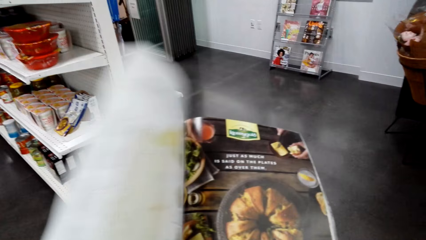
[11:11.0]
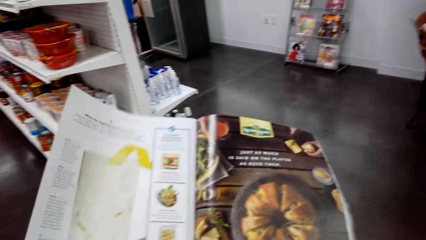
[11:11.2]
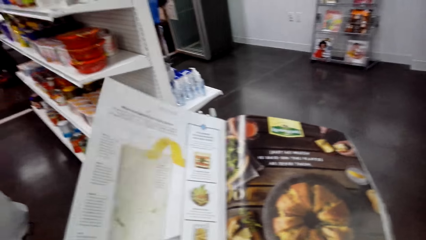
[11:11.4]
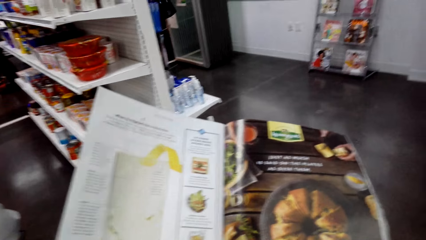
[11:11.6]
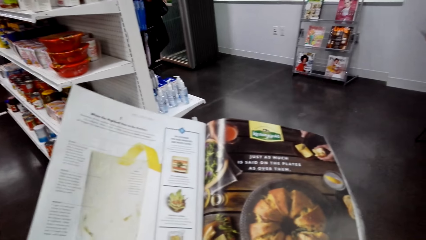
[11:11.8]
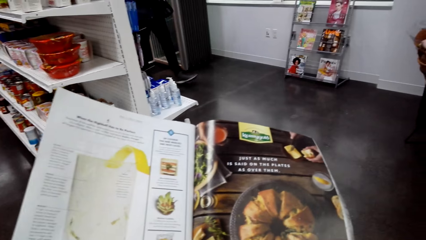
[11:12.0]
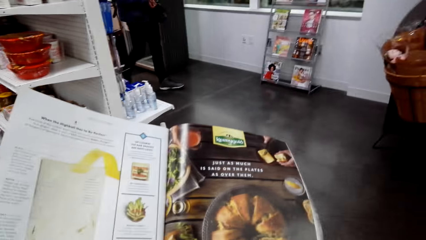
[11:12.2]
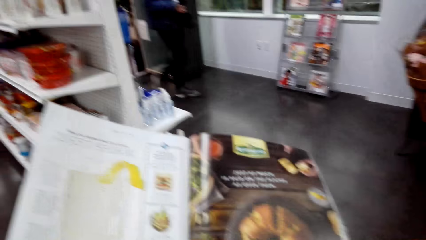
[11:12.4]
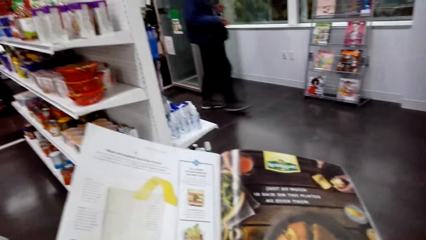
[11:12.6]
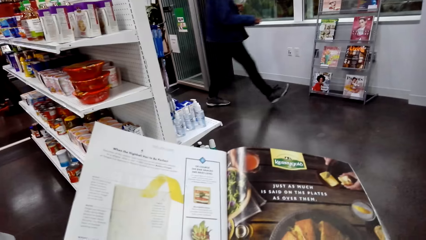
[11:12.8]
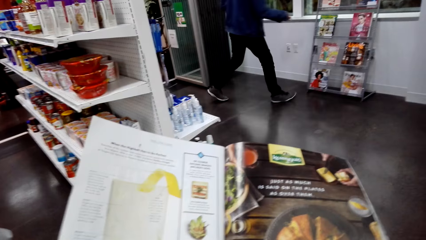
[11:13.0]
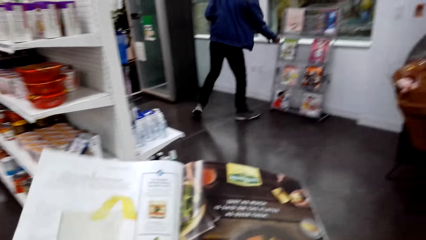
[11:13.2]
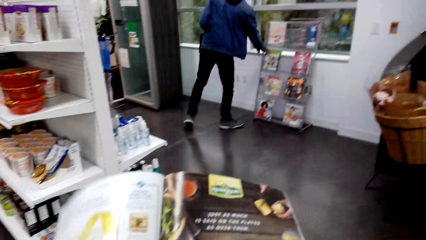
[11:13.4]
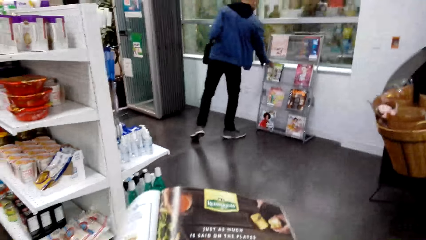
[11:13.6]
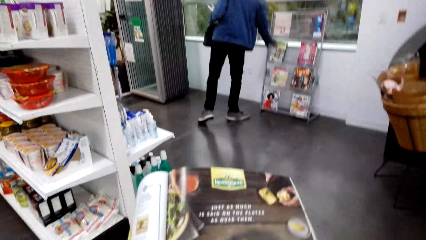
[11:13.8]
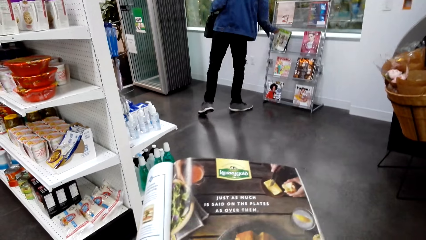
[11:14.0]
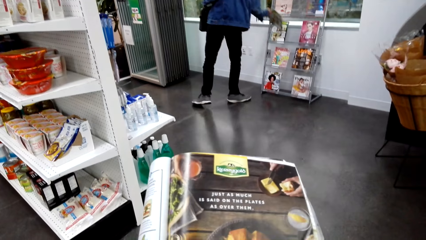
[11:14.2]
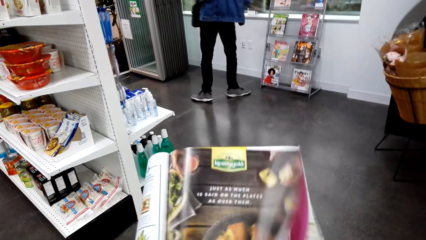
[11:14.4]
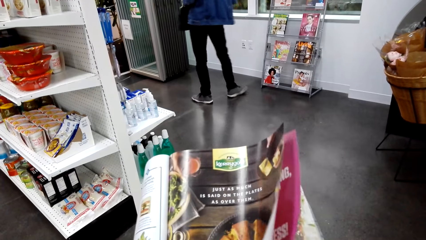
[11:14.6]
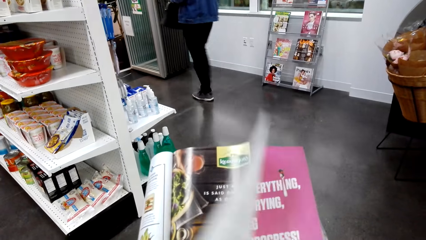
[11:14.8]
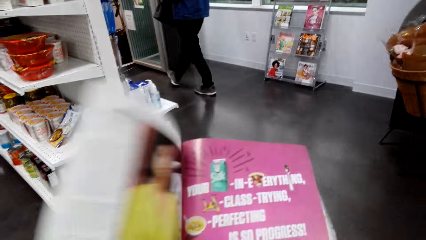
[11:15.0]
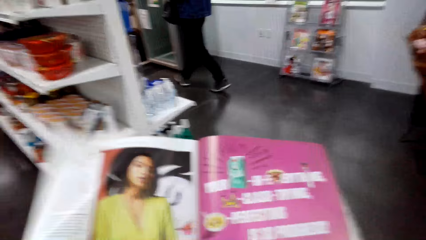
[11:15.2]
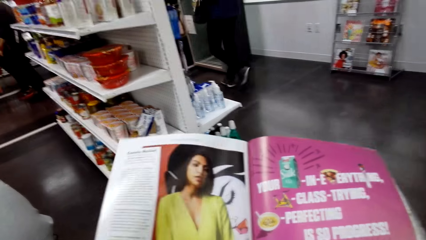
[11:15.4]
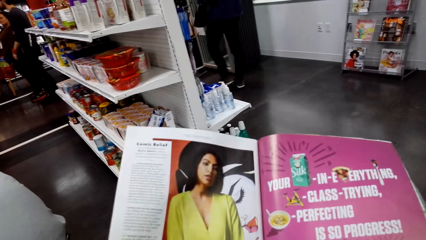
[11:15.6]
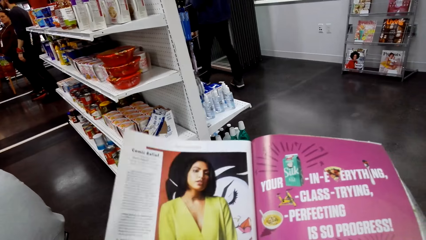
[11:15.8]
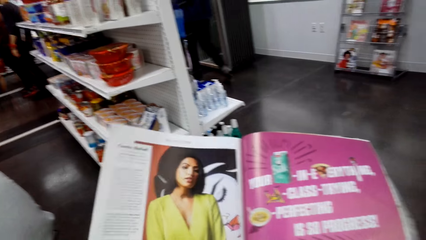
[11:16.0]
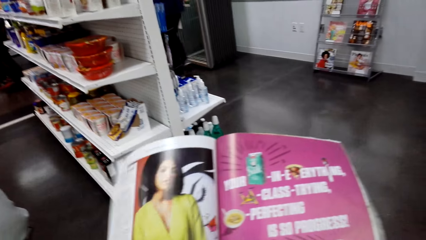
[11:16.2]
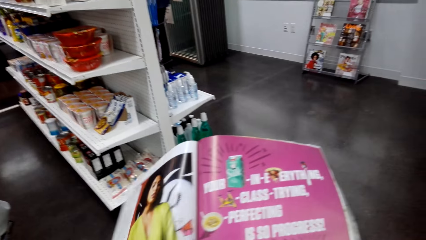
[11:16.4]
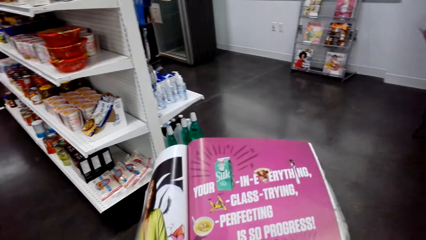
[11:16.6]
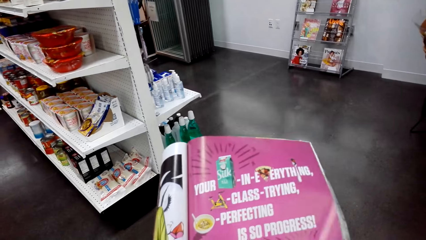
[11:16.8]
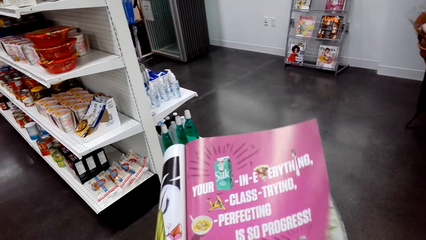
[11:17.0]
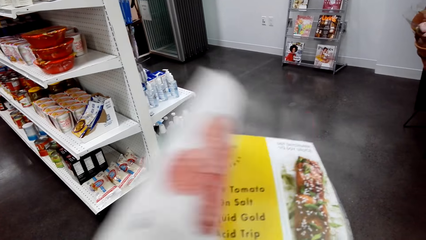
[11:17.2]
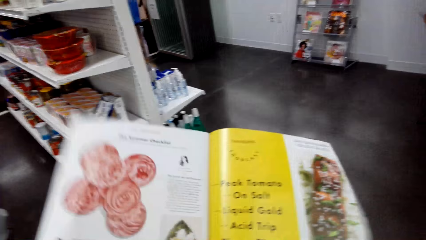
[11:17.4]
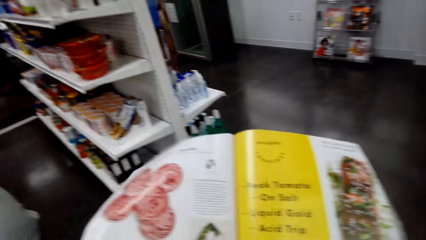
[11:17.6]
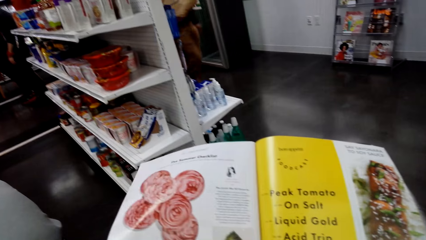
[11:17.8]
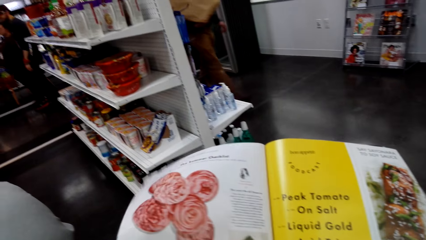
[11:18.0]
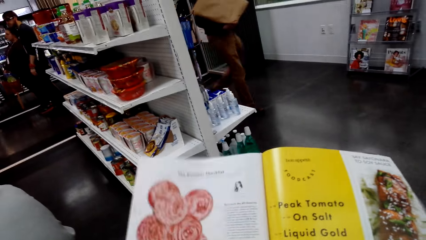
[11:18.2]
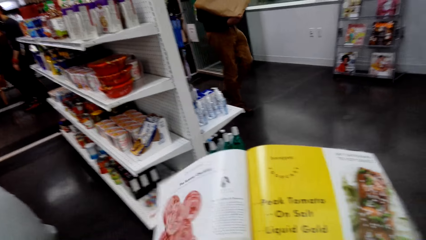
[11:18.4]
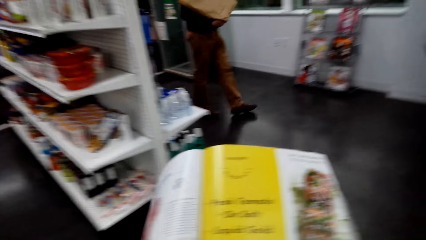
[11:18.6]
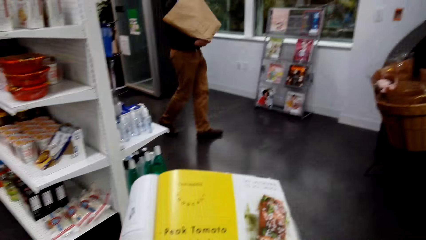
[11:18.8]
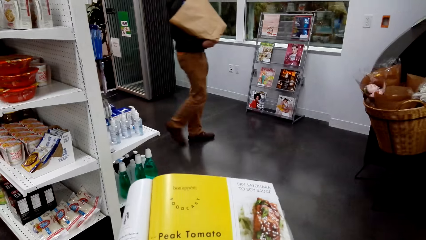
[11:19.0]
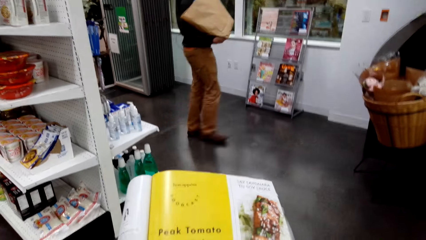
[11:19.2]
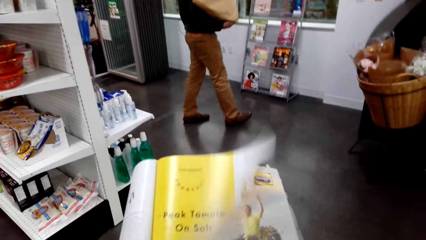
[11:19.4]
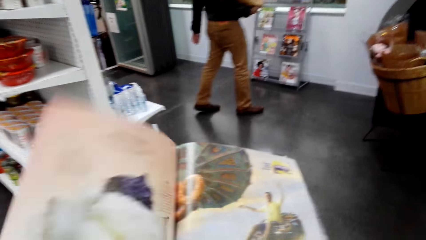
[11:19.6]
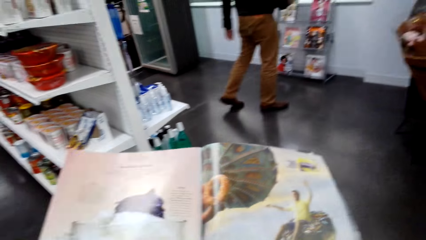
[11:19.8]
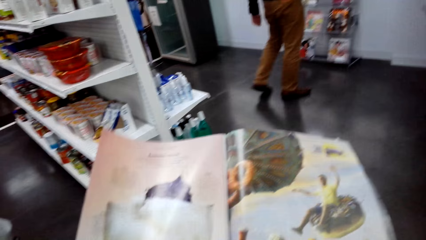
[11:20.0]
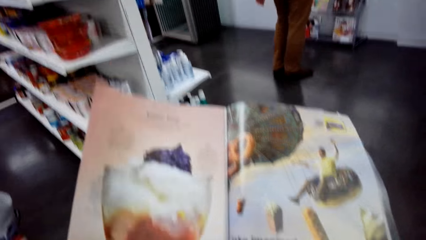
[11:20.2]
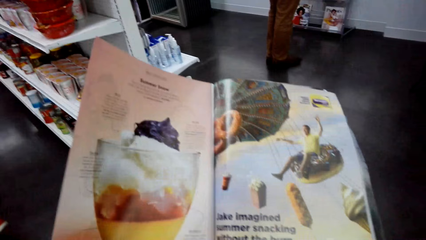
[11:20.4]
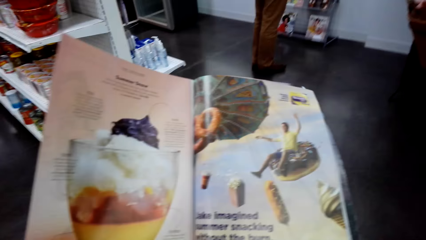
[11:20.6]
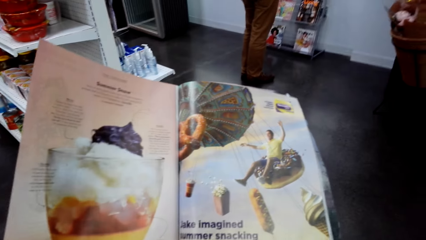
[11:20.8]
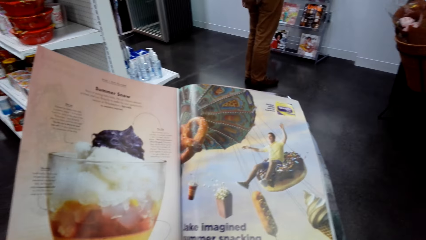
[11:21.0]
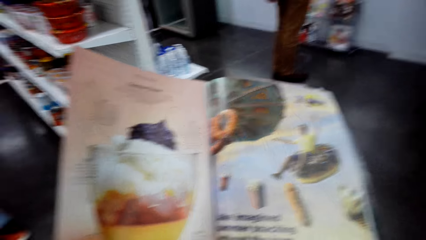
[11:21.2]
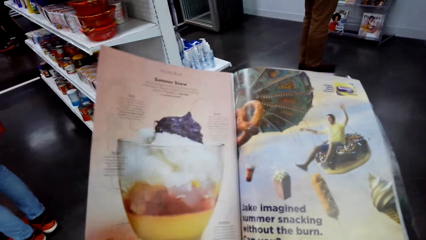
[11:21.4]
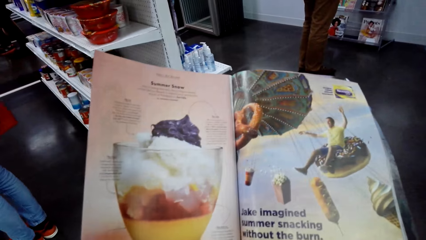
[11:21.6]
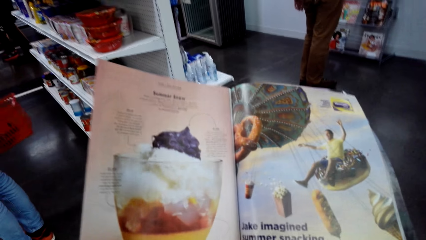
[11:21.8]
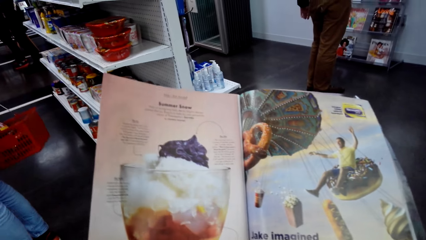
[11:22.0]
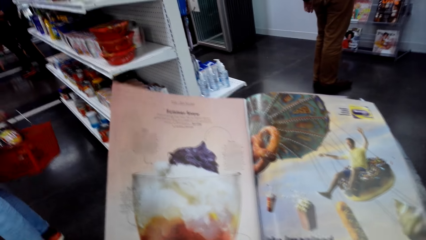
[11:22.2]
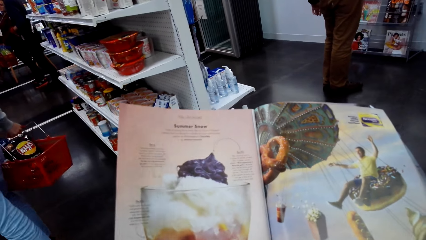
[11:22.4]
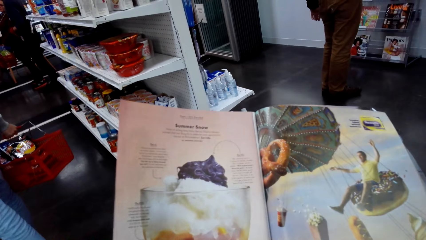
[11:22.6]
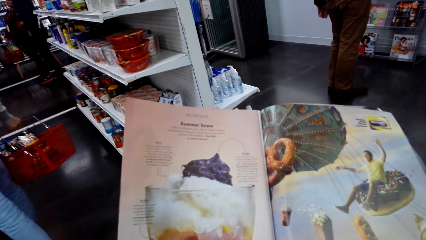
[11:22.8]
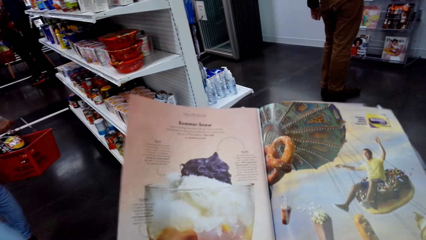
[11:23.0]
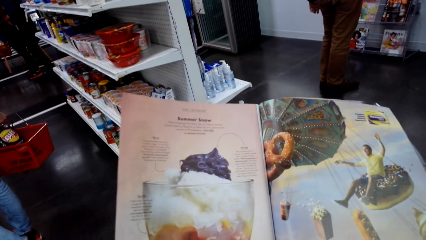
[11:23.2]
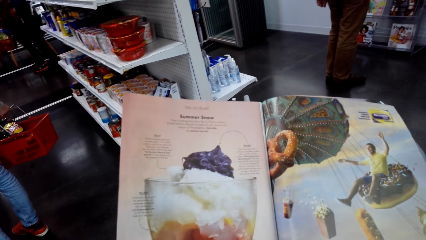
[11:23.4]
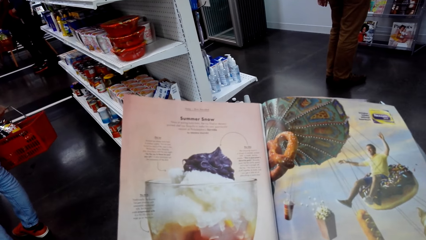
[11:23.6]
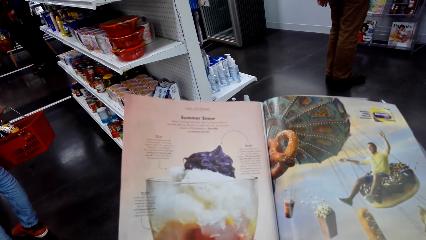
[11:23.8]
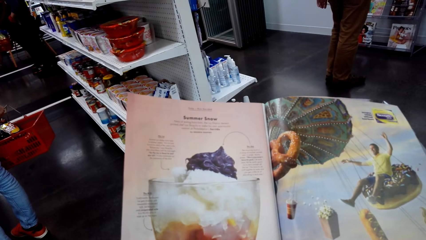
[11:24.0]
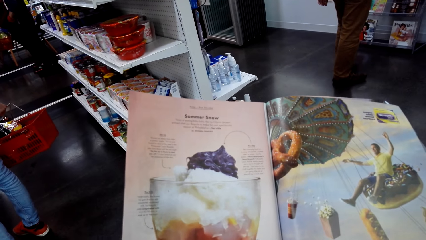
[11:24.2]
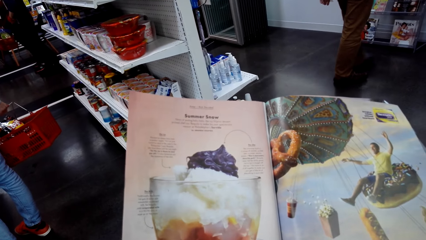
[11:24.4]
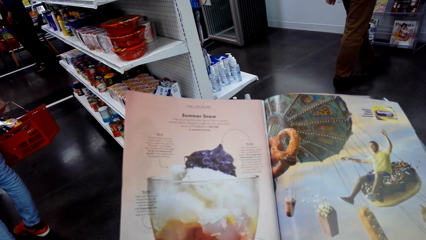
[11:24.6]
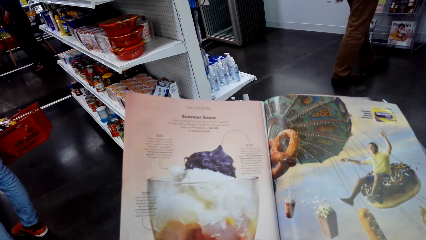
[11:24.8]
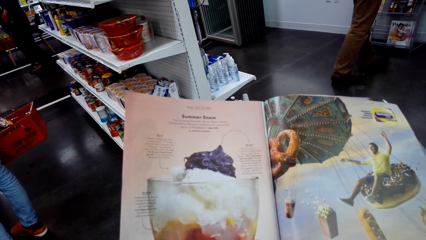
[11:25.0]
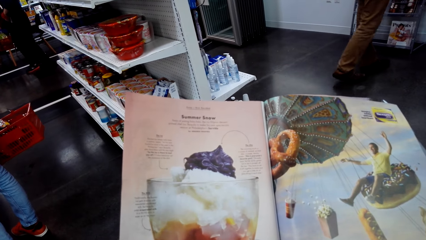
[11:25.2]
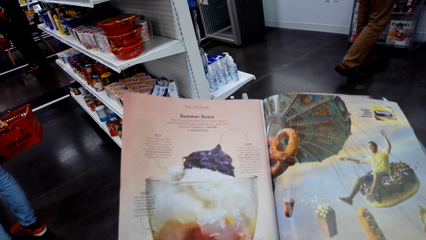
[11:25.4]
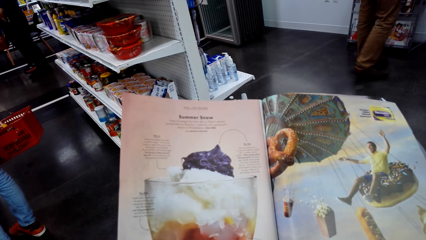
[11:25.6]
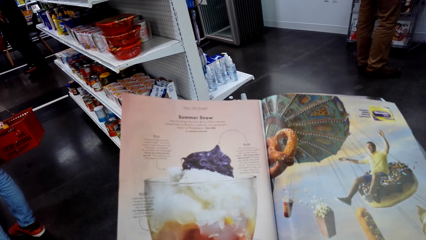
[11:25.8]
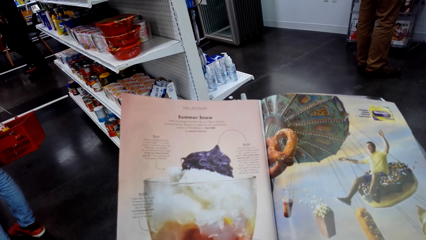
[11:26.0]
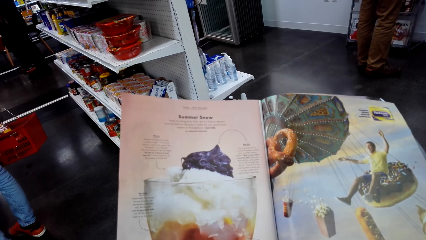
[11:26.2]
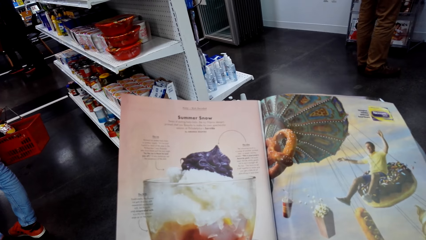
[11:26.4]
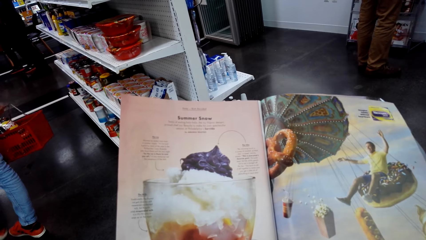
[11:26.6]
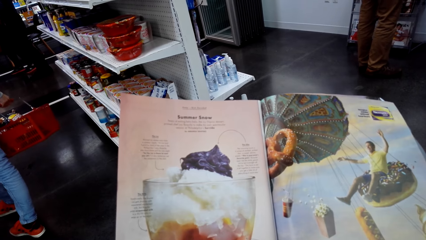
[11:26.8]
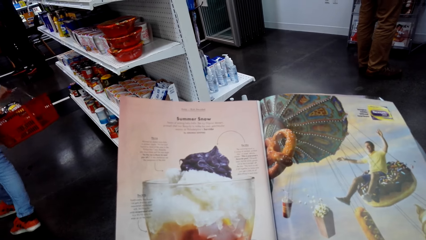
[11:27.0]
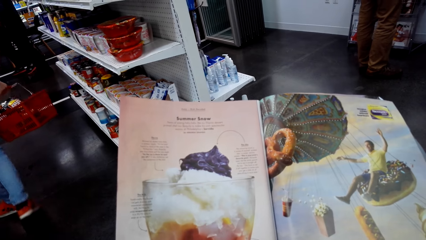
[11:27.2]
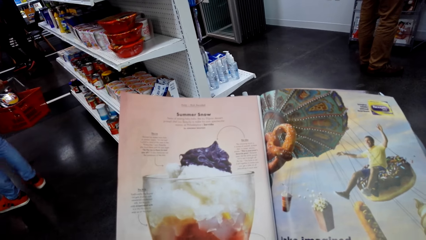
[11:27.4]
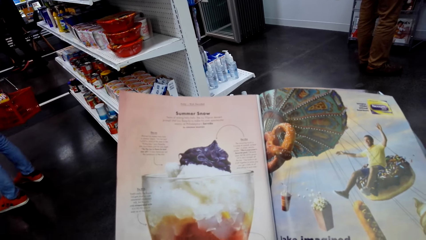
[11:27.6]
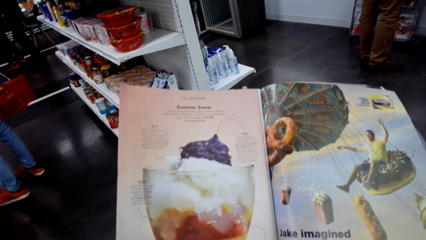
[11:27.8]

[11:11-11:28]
A man walks into the room. The man picks a brochure from the display rack. Another man walks into the room. The other man stands in front of the display rack. The camera wearer looks at the open page of the booklet brochure.
